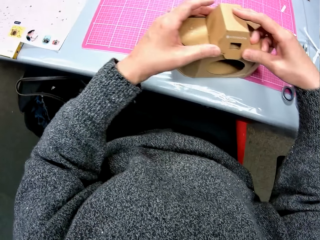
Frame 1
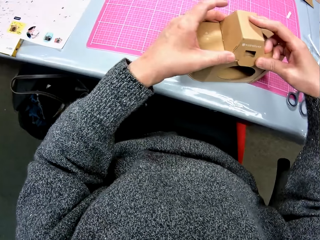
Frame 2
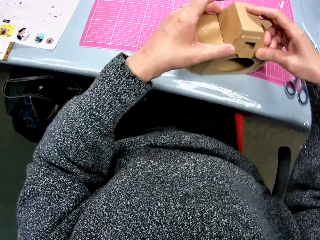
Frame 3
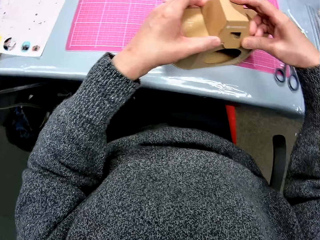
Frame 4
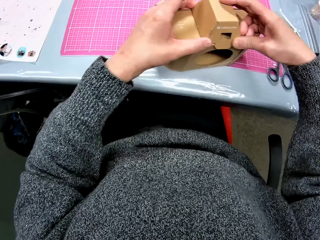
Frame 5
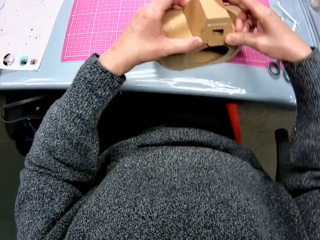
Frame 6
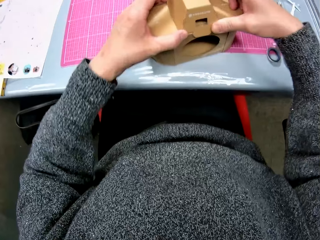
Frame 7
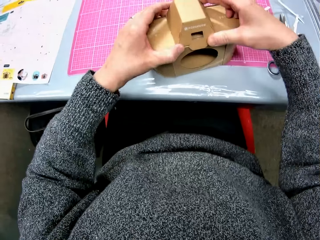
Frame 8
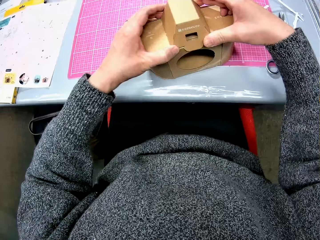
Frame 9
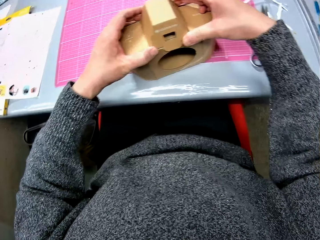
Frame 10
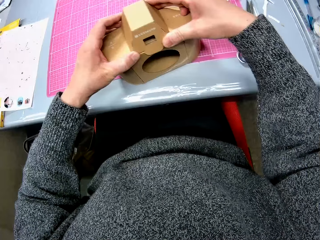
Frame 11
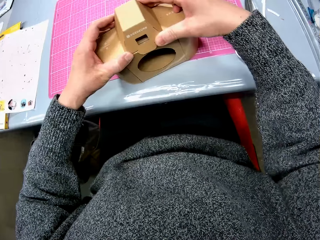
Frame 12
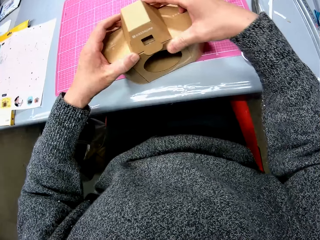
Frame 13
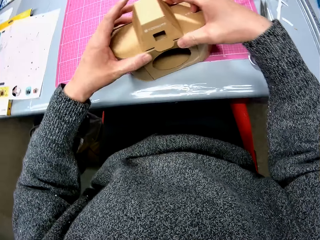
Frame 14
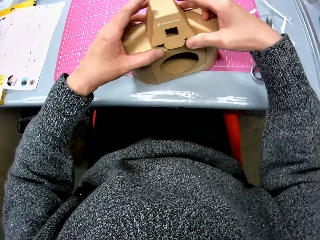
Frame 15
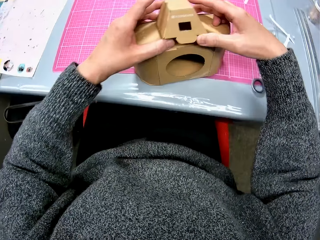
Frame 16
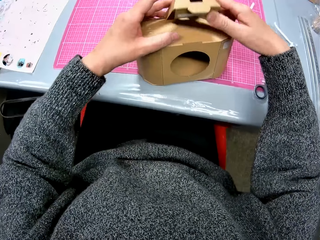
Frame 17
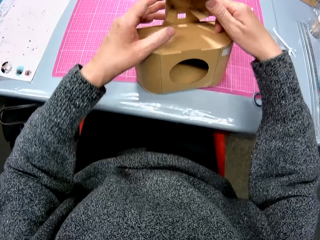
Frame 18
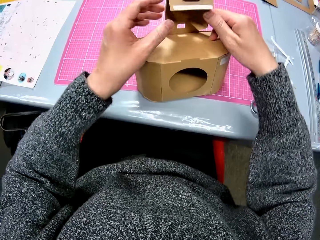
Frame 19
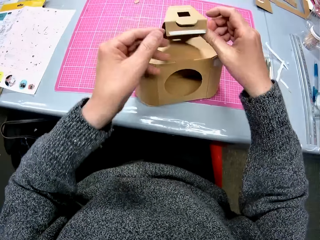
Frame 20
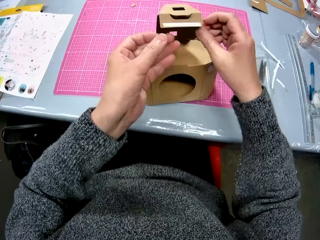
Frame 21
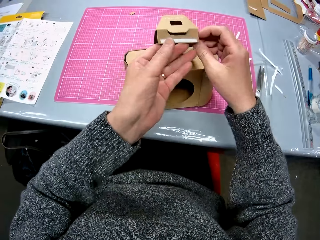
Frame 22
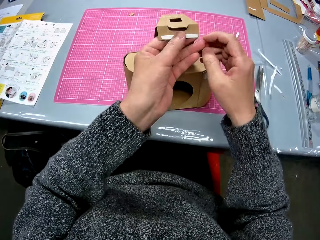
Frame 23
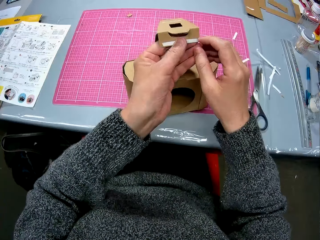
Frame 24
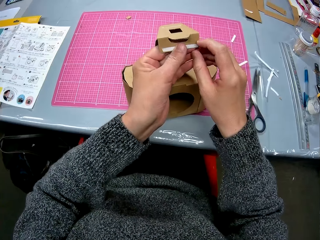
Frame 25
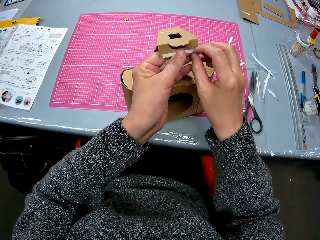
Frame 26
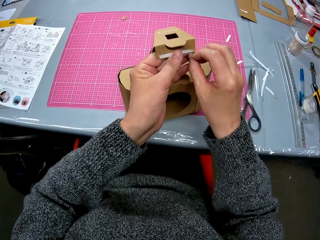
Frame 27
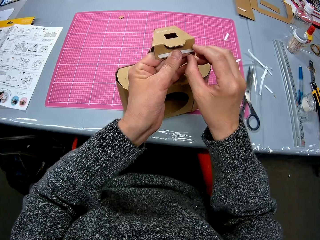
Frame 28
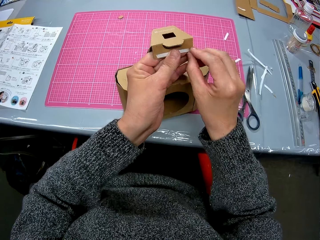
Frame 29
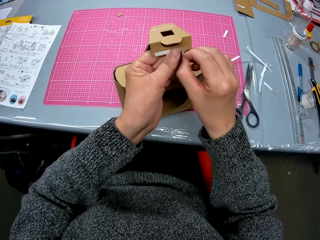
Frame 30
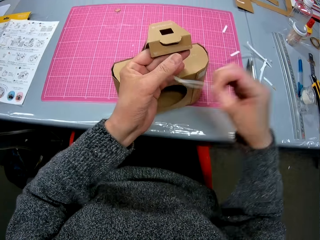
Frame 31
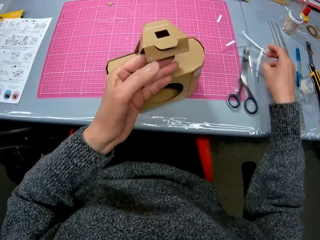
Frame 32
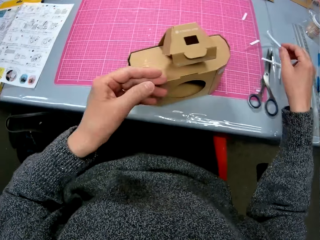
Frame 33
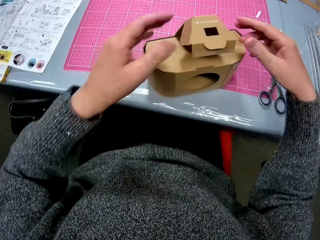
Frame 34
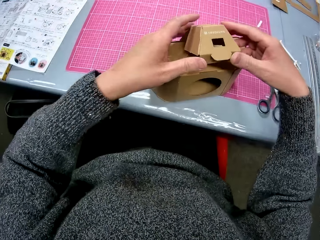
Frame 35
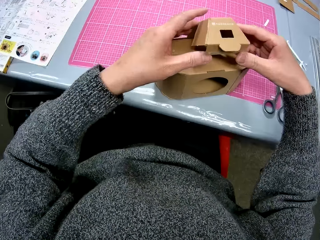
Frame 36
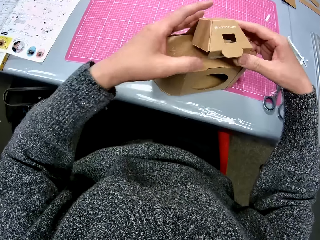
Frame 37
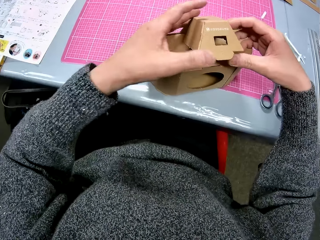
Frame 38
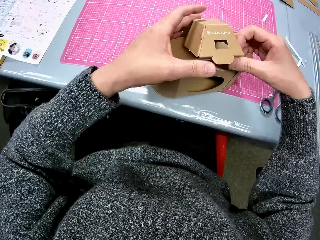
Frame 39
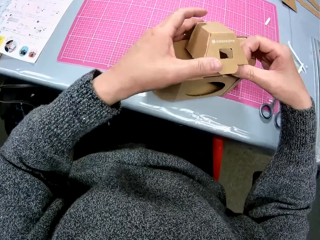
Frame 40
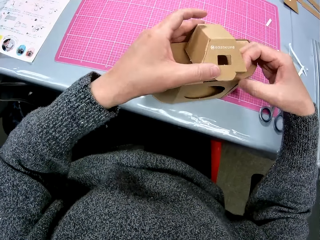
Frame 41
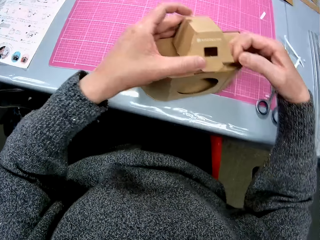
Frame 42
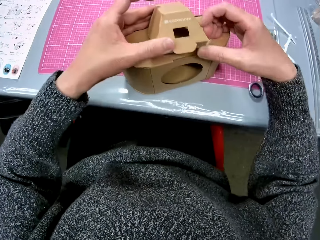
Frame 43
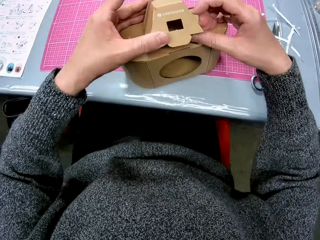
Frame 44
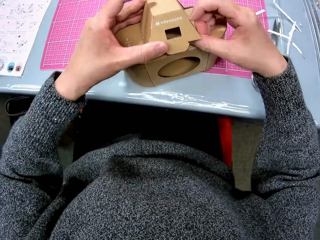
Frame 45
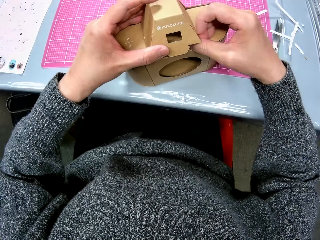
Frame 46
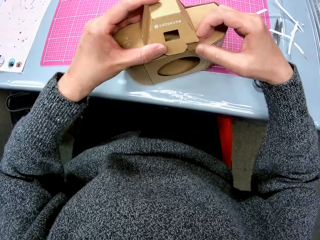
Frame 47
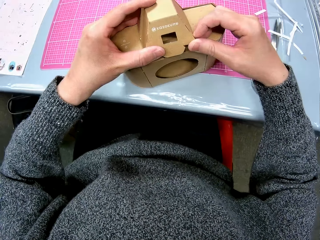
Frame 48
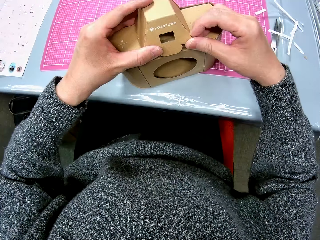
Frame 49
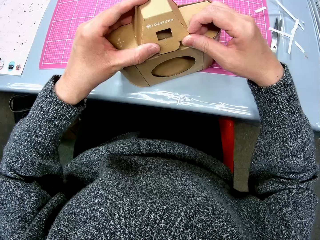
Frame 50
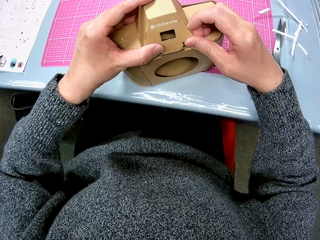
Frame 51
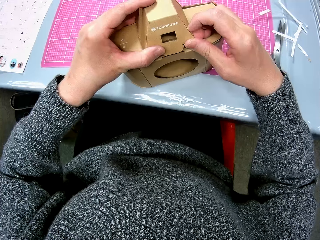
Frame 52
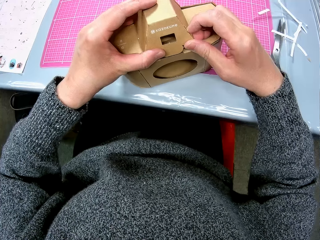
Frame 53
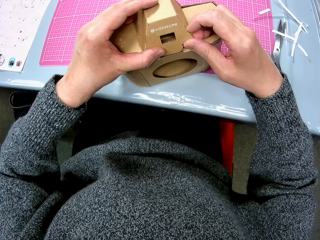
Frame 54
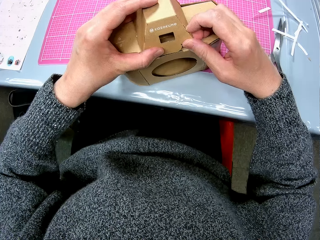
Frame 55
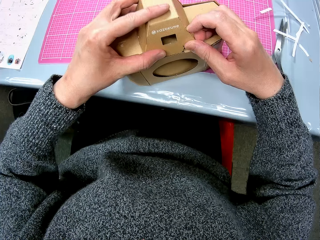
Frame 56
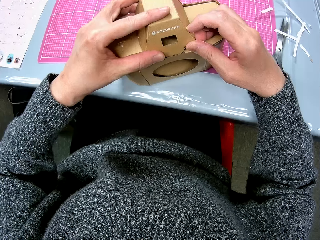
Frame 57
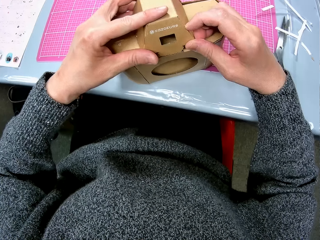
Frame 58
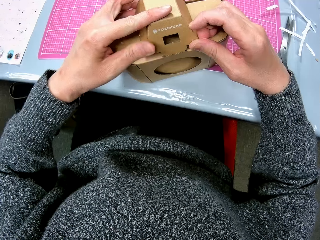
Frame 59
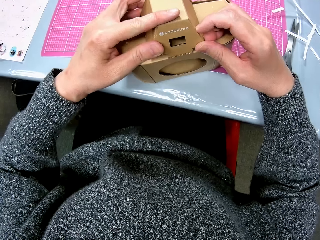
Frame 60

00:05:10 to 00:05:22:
The camera wearer unfolds the cardboard. They peel off the white tape from the tip of the cardboard. They drop the white tape on the table. They fold the cardboard. They fix the box.

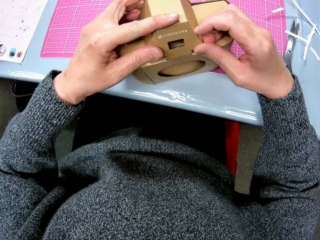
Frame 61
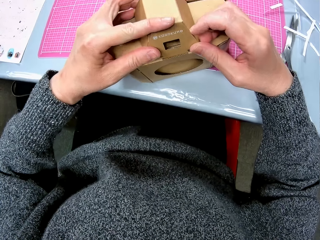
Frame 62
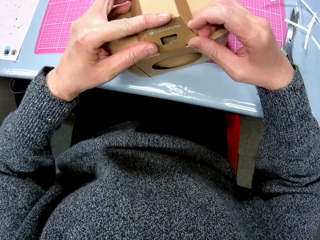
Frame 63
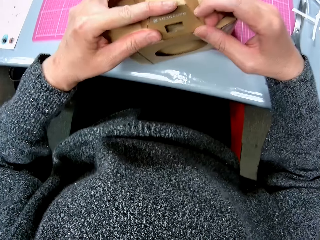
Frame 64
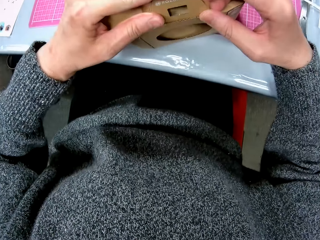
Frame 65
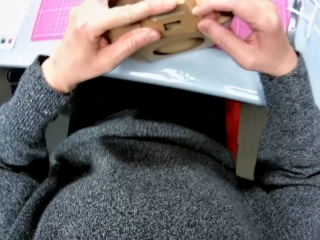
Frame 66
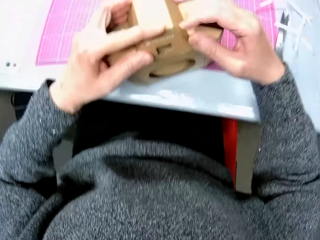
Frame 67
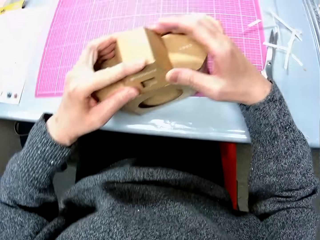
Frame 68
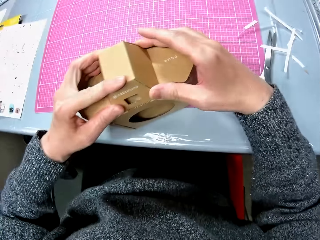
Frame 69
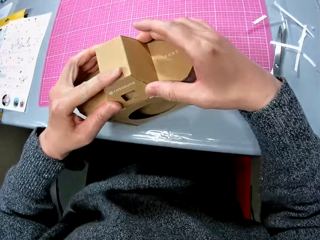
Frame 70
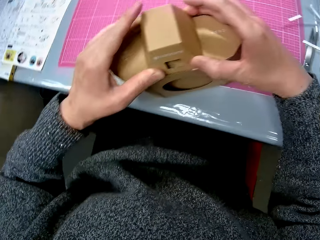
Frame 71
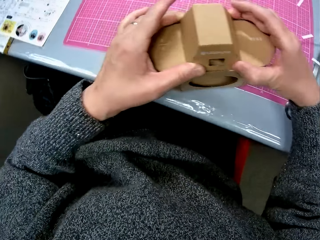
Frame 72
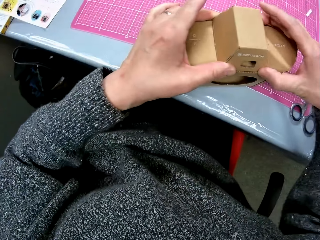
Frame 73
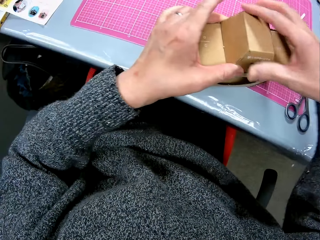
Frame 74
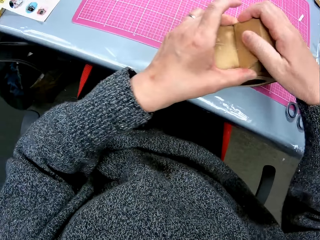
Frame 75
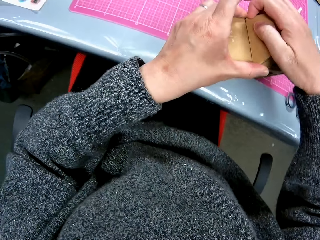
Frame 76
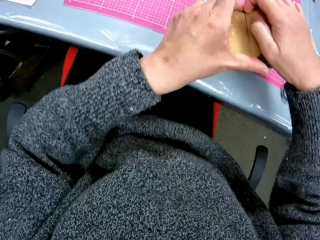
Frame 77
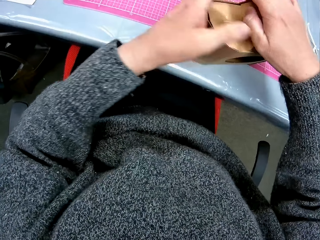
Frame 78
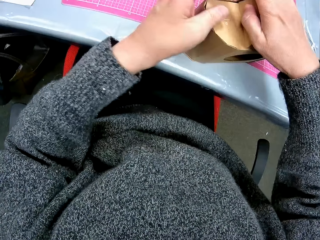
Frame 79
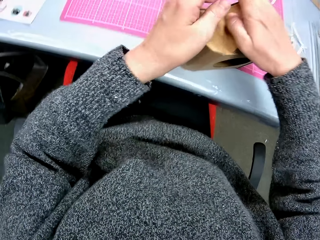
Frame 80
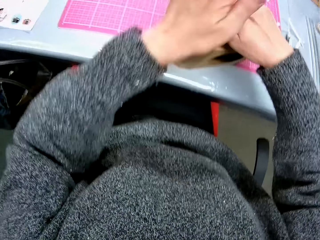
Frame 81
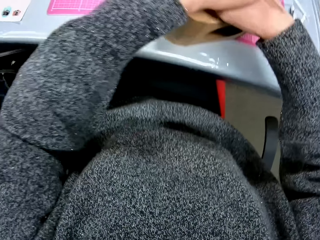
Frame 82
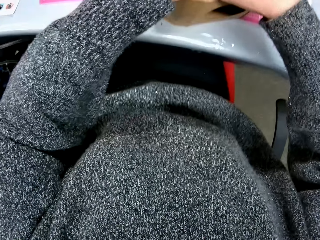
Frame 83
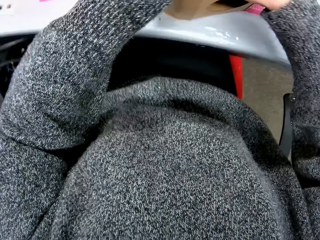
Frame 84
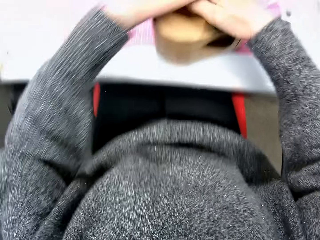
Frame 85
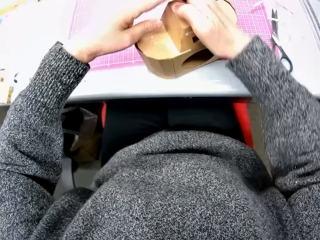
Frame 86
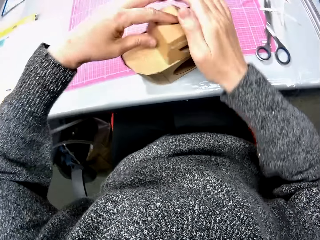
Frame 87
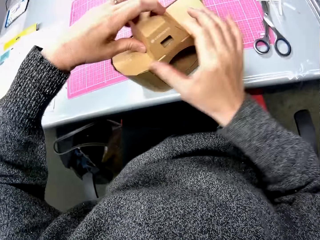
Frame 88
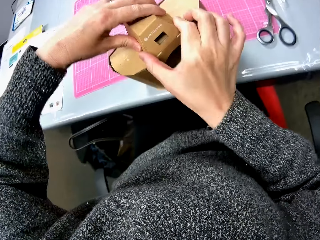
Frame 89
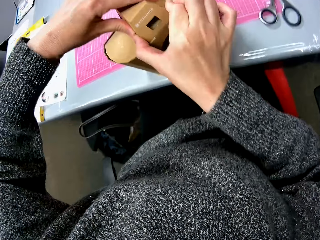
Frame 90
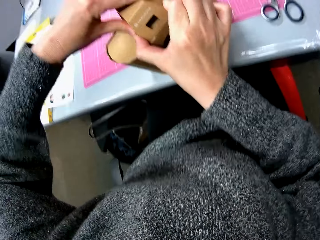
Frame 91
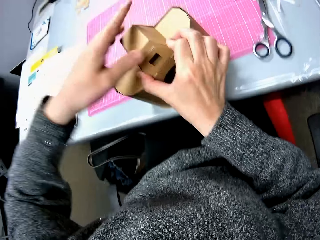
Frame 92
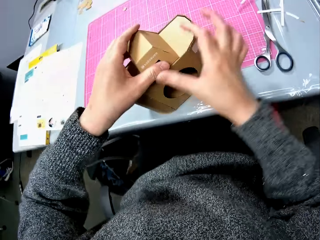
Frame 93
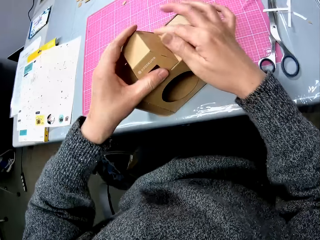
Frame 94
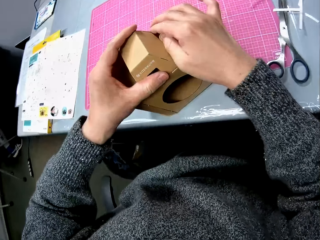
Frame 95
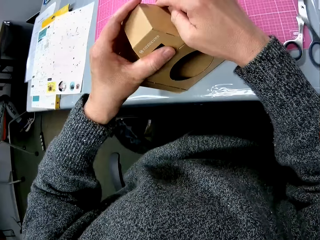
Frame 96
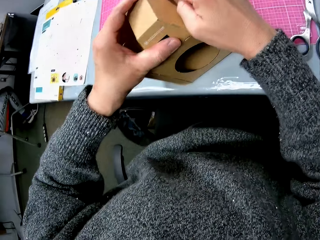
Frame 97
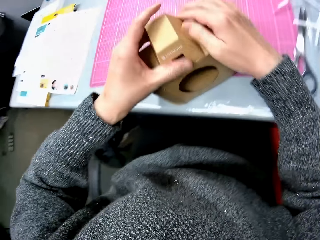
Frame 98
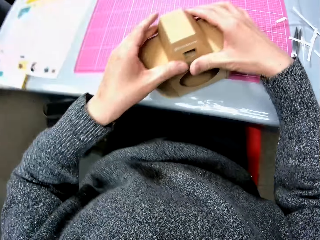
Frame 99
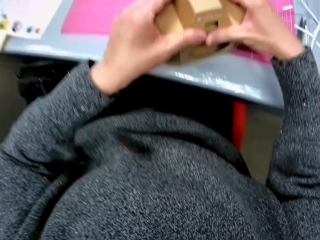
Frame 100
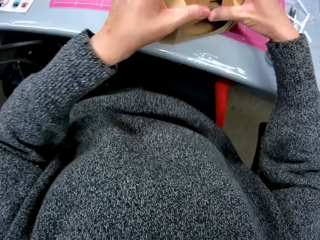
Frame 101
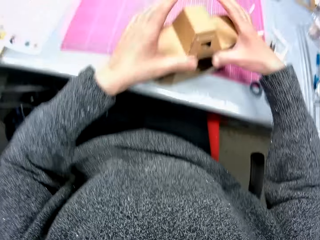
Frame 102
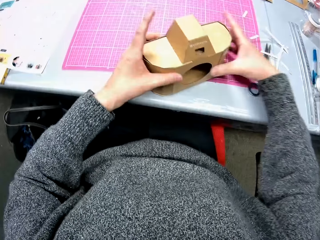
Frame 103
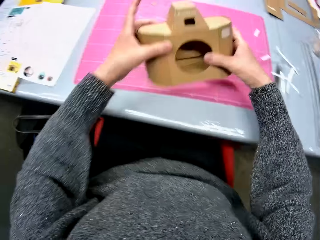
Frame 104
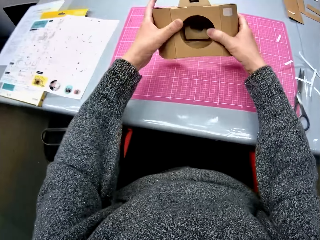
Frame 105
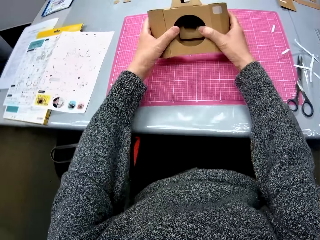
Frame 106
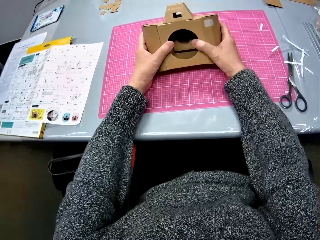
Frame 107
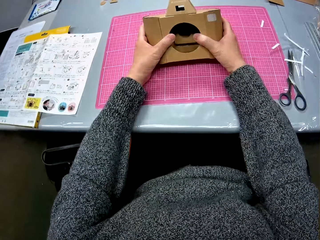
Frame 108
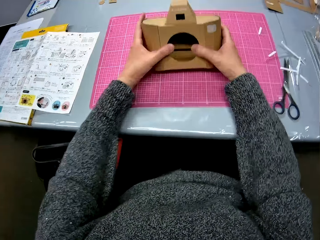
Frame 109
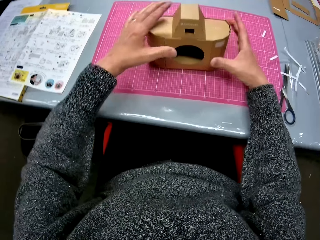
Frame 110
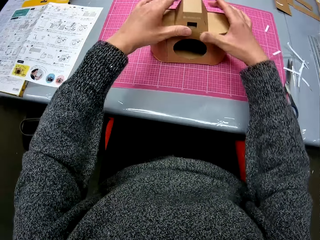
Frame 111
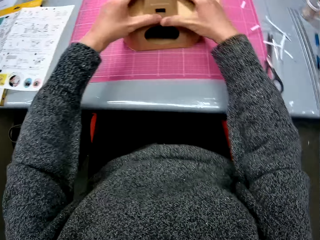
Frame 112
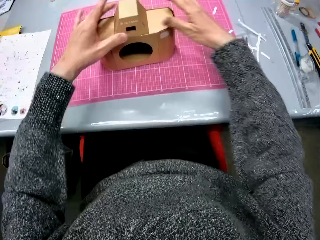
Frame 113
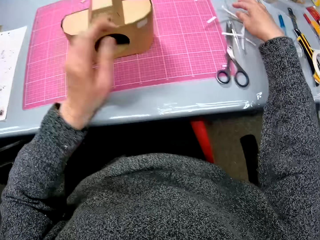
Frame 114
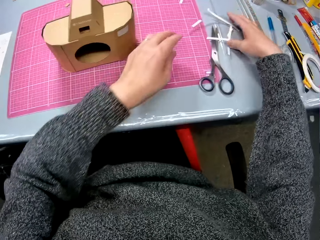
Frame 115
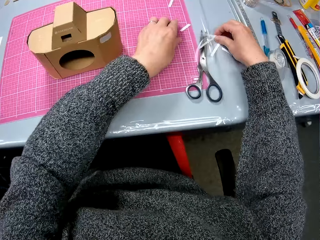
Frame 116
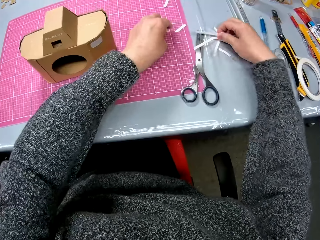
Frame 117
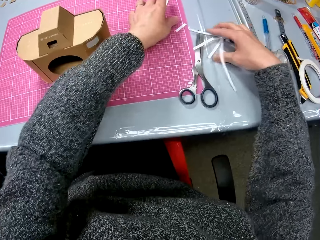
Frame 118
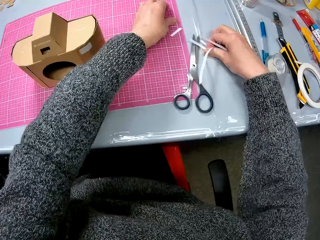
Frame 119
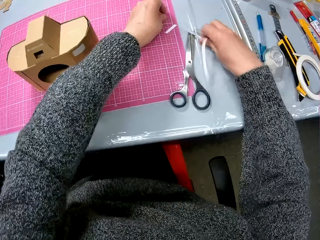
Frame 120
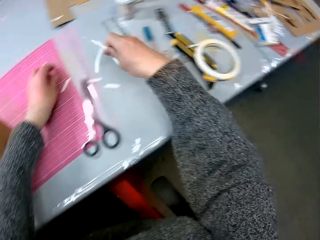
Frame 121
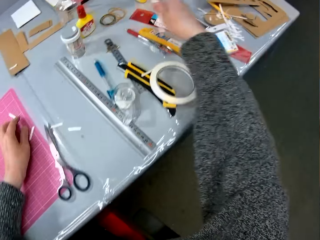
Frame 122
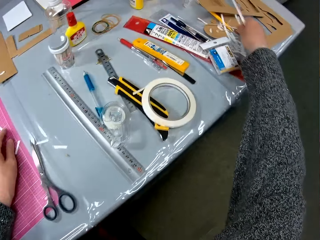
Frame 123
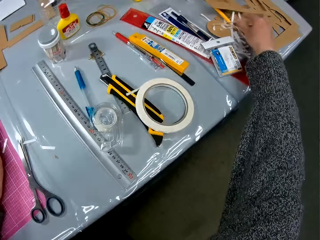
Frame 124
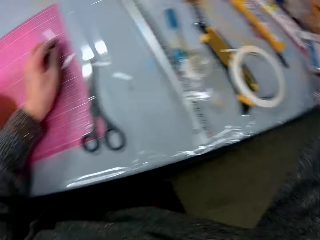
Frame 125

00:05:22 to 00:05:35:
The camera wearer presses down the top of the cardboard. They look at the box. They lift up the cardboard camera model from the cutting sheet. They place the cardboard camera model on the cutting sheet. They fix the box. They pack the peeled white double-sided tapes on the table. They pick up pieces of paper and put the pieces of paper on the table.
